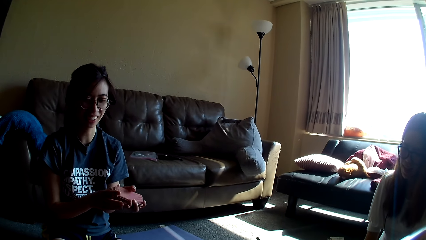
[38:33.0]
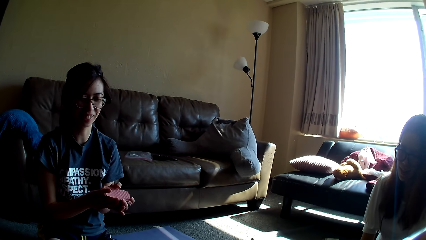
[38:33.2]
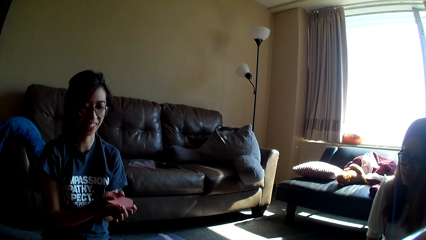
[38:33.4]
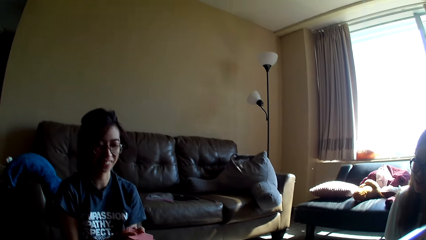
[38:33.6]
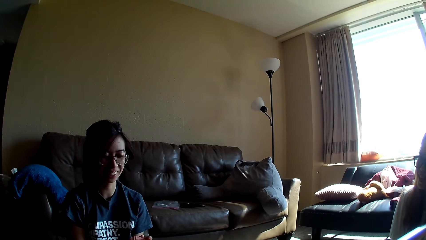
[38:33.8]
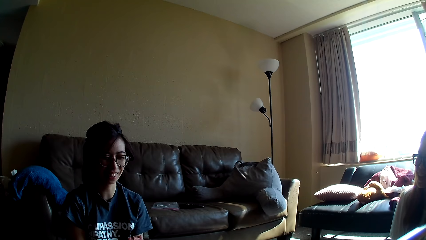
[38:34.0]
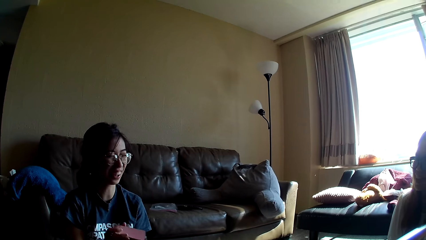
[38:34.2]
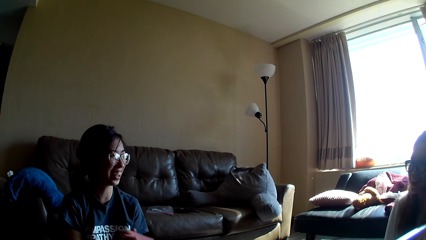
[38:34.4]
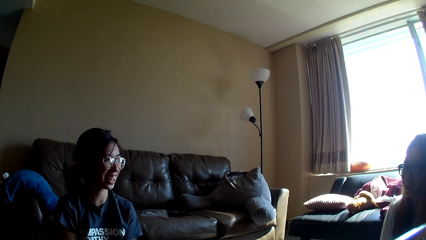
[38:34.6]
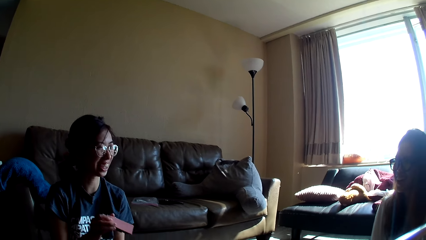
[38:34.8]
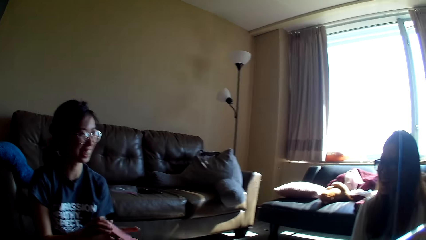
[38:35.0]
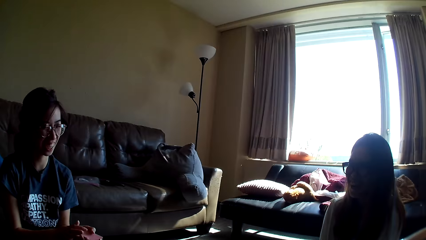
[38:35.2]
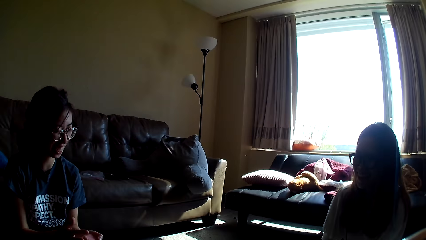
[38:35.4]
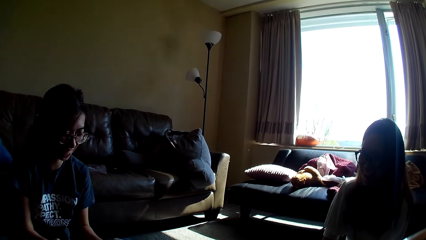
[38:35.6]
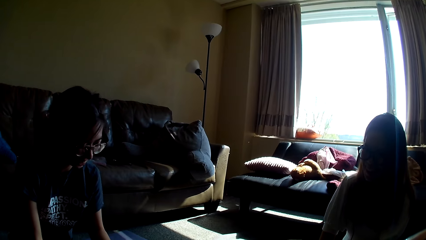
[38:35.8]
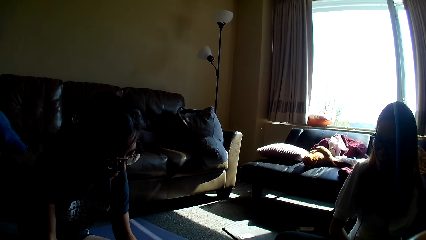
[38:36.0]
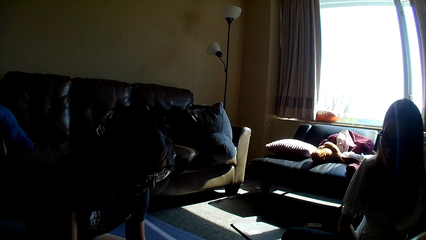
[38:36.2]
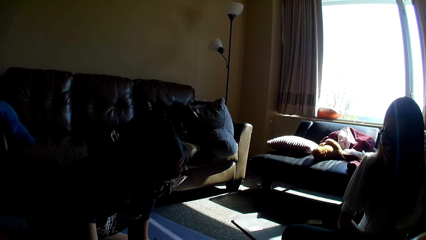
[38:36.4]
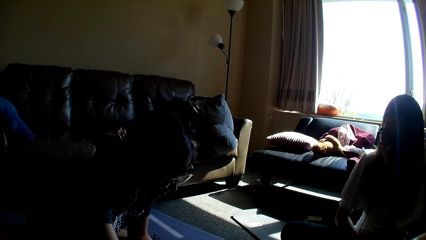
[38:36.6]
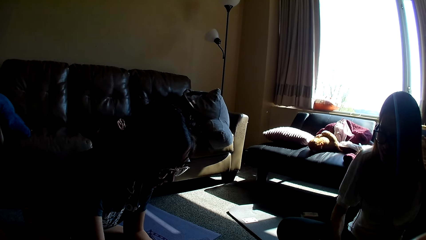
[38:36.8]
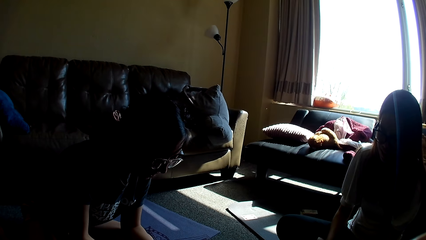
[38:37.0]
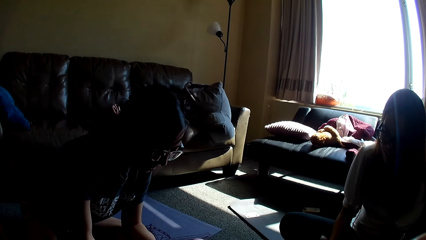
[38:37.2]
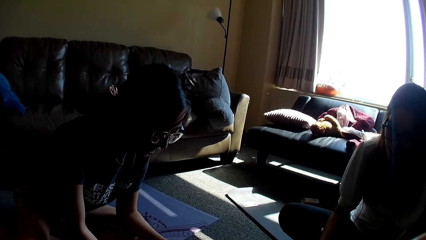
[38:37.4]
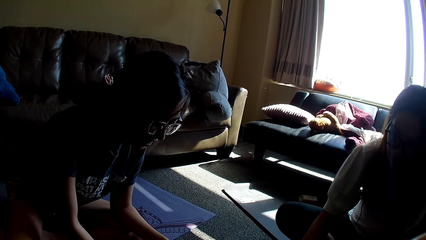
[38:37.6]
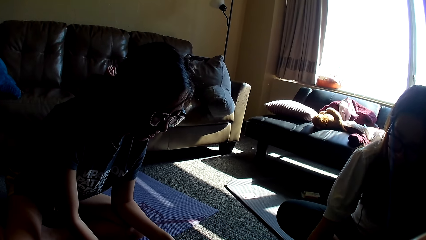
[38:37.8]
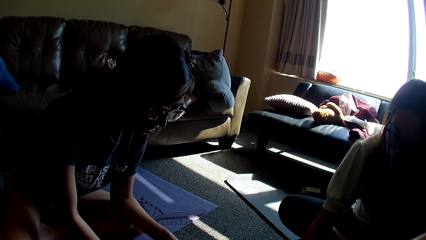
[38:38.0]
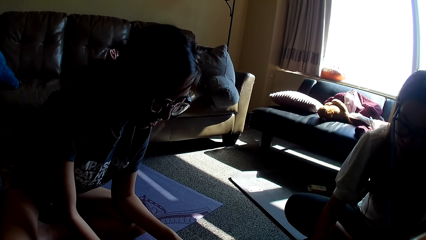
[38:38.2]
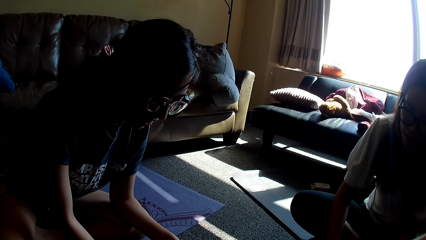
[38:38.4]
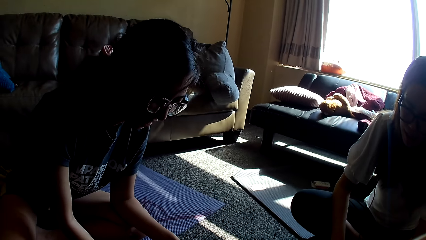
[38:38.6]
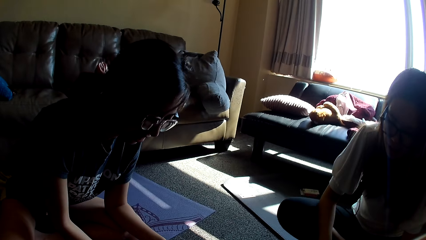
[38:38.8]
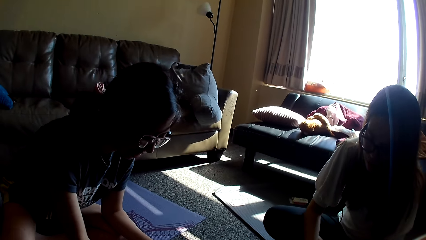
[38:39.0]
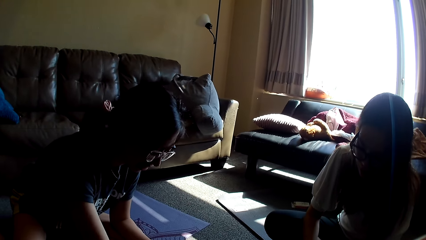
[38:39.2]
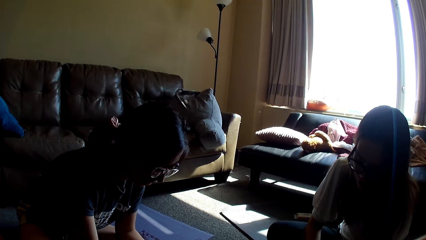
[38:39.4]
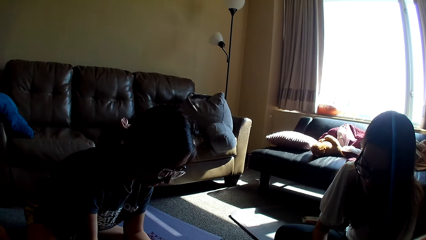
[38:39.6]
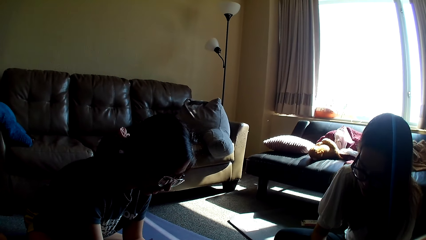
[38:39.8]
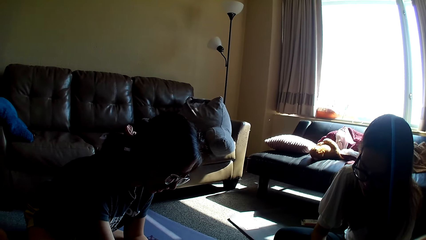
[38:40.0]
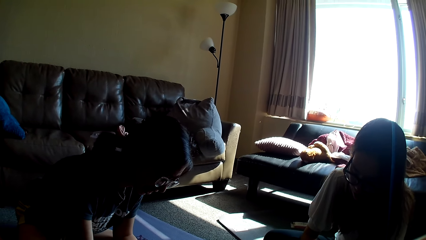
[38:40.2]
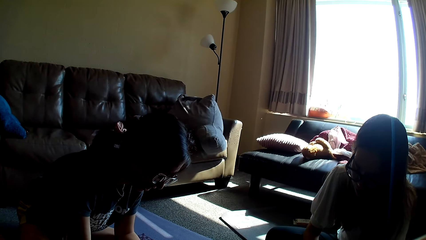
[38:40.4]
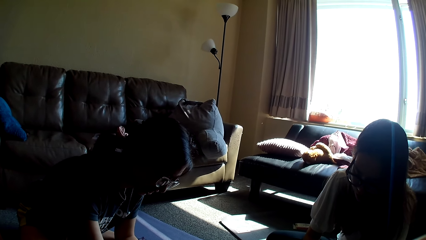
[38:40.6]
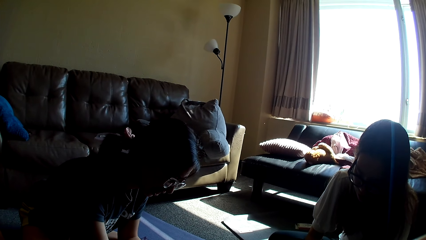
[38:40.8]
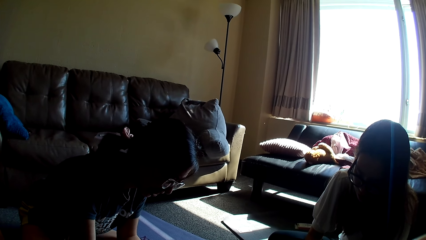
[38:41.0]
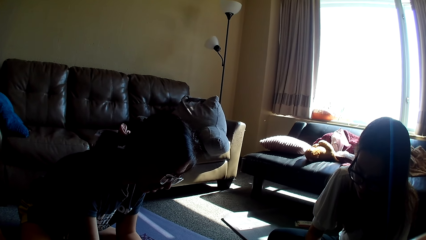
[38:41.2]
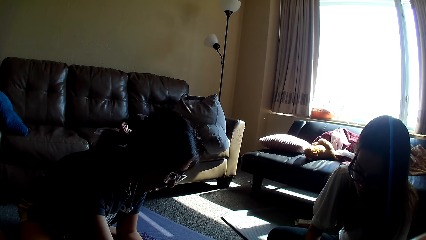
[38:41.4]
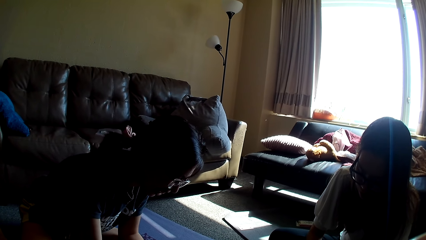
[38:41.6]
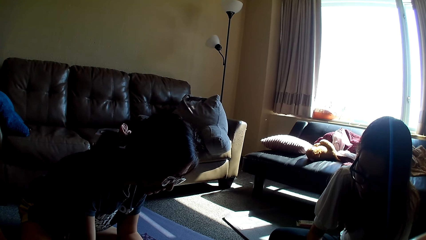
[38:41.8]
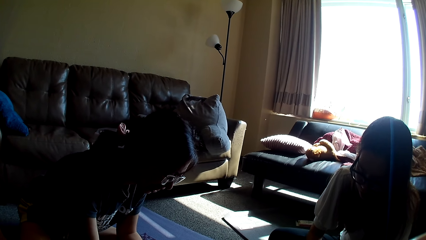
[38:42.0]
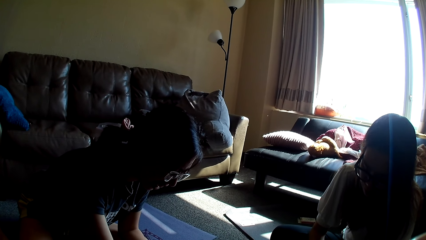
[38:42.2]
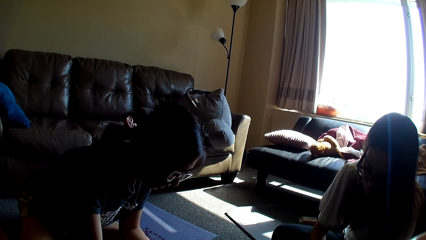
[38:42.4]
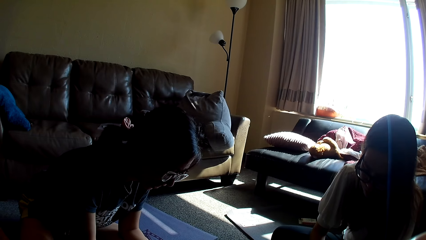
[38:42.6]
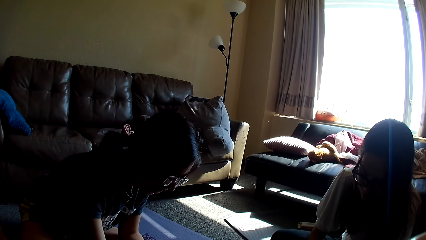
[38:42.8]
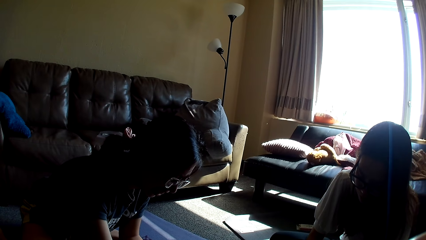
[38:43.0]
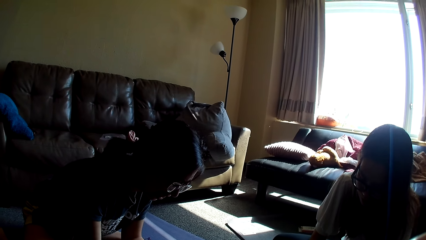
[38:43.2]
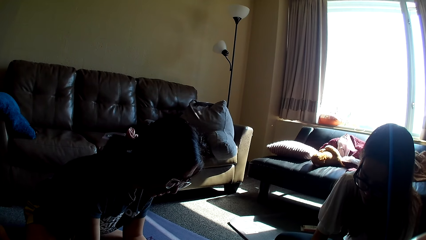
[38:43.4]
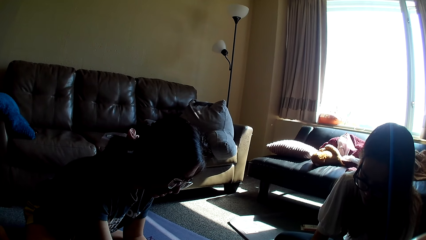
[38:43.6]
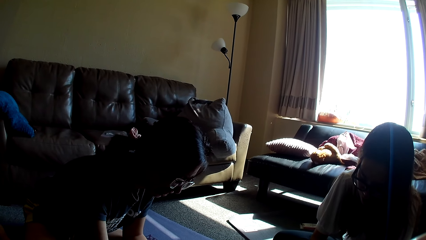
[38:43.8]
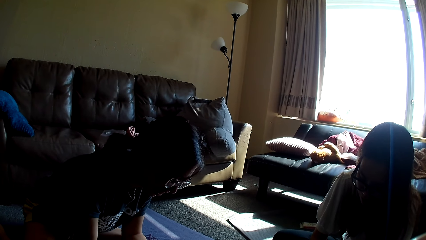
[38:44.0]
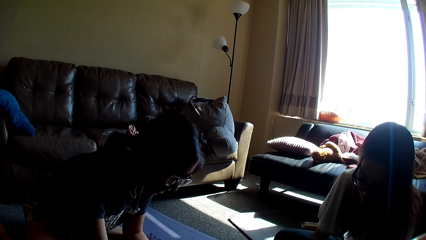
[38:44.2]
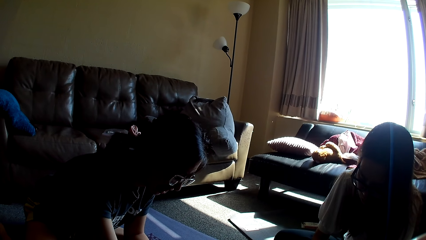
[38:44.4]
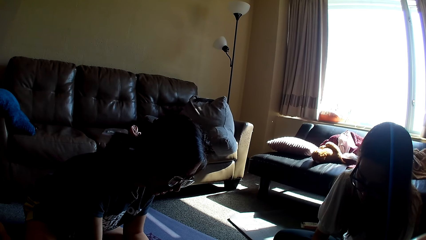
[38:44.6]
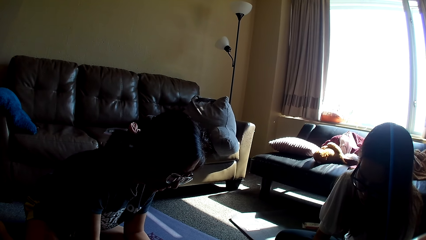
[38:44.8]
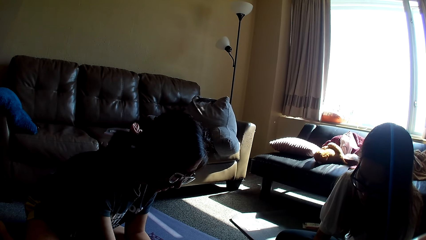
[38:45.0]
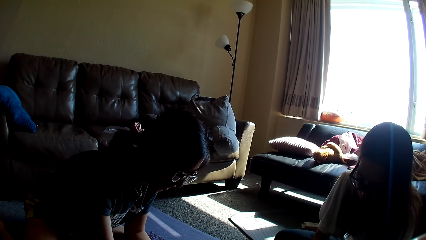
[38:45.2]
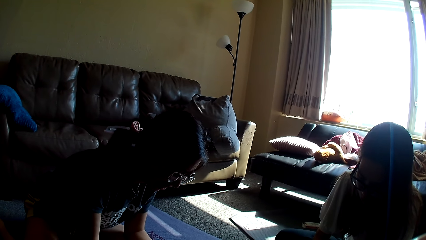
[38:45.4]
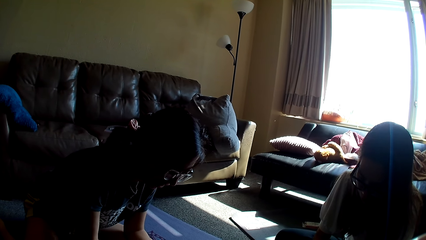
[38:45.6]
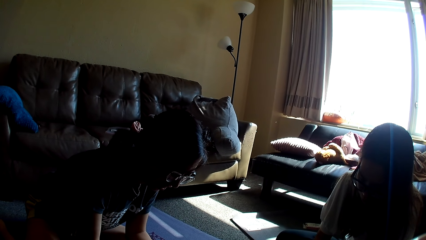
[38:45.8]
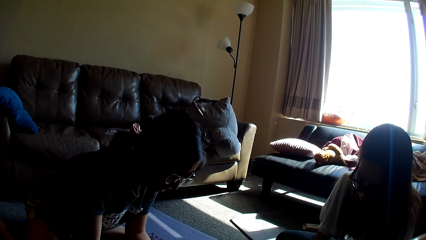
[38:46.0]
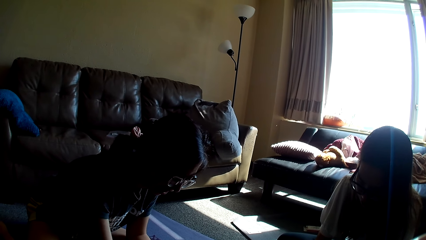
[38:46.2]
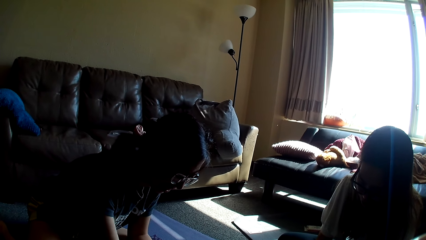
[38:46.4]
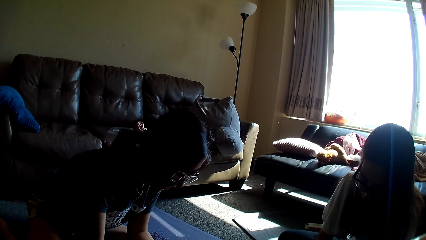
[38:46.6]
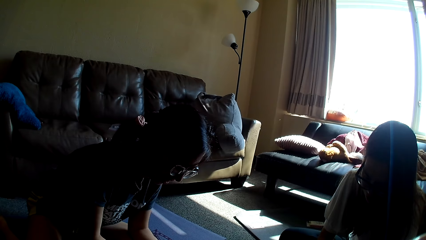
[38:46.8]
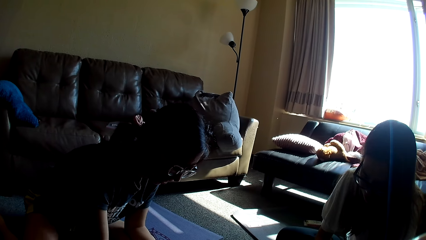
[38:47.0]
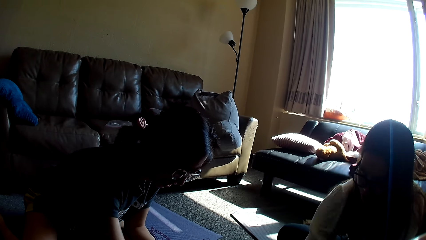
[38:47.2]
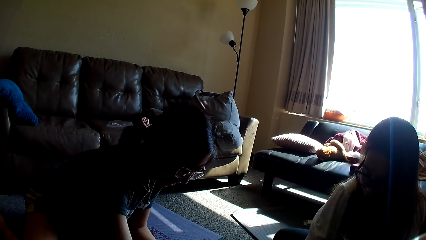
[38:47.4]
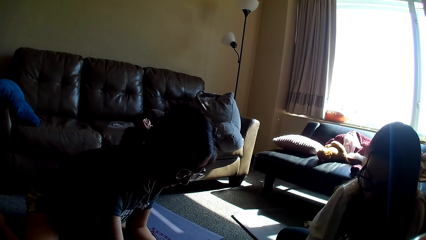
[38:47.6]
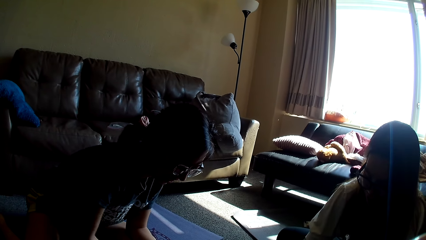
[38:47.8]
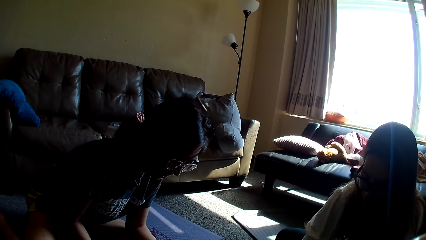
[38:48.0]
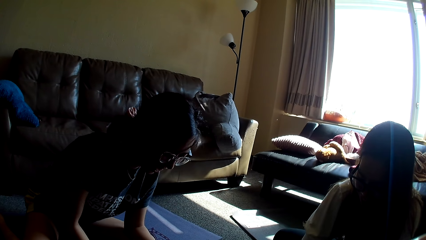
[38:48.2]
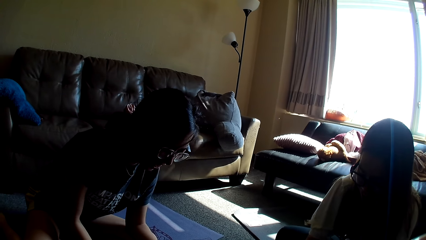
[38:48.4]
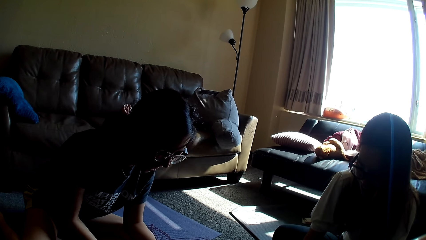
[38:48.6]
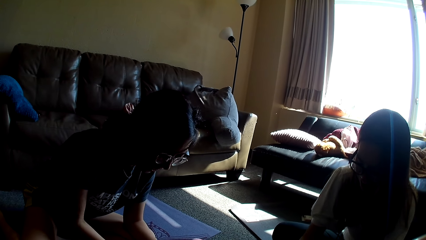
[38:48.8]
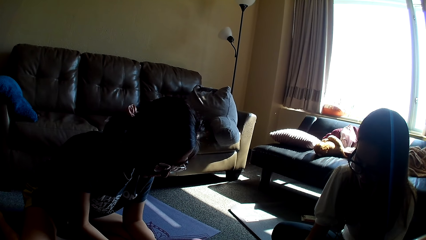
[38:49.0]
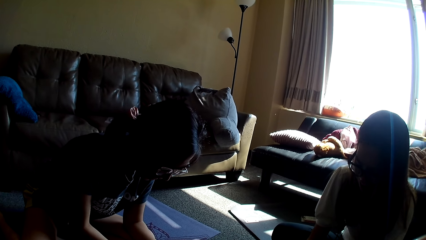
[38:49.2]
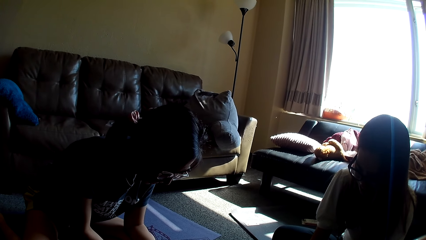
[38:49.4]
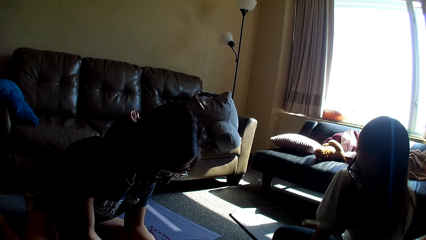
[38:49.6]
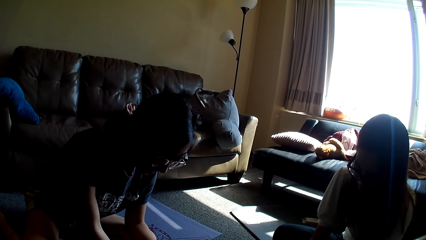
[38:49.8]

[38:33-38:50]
A lady places a card on the floor. Another lady places a card on the floor. The first lady moves a hand. The other lady grabs a card game.
